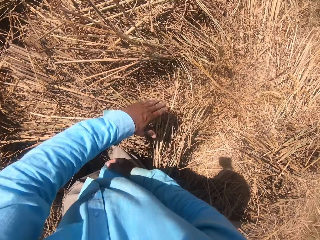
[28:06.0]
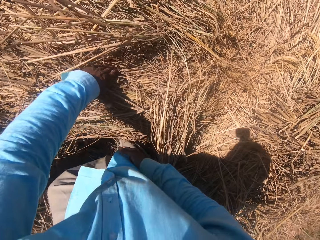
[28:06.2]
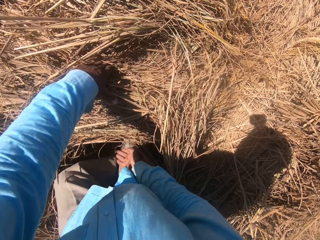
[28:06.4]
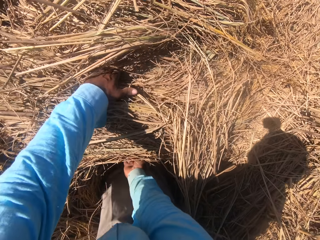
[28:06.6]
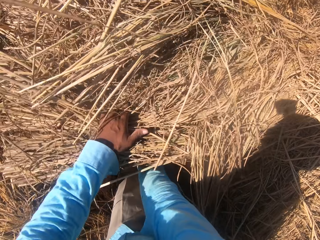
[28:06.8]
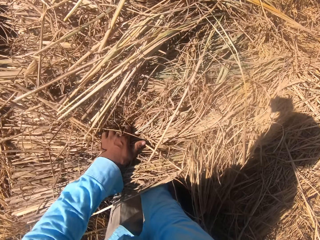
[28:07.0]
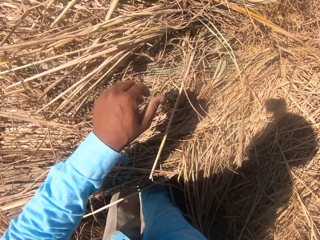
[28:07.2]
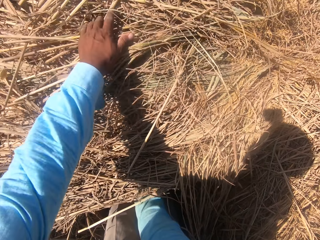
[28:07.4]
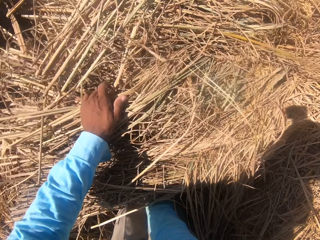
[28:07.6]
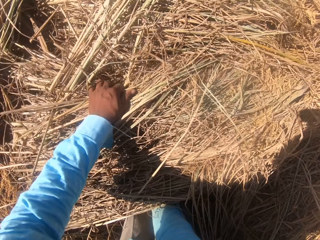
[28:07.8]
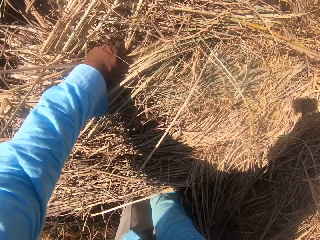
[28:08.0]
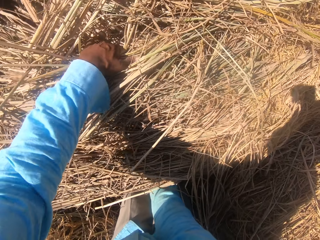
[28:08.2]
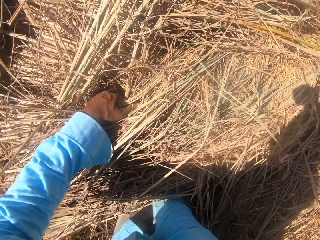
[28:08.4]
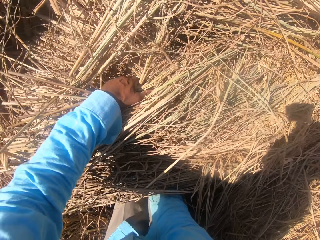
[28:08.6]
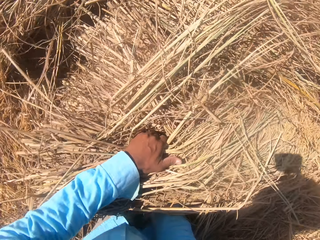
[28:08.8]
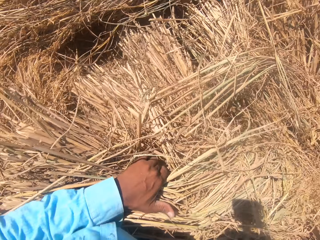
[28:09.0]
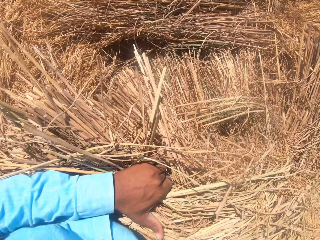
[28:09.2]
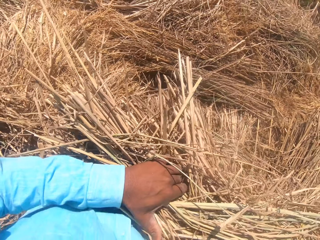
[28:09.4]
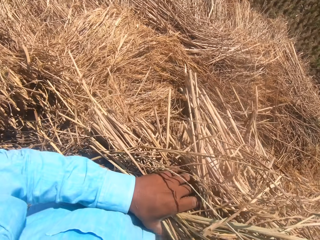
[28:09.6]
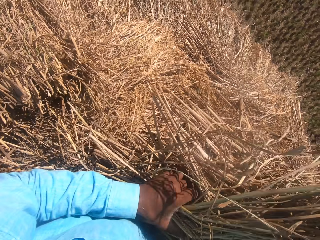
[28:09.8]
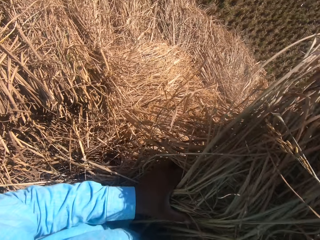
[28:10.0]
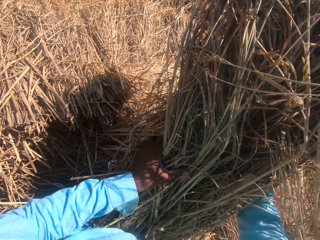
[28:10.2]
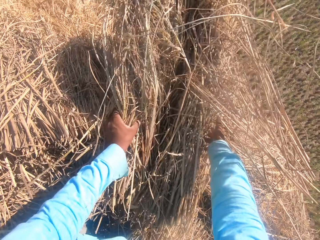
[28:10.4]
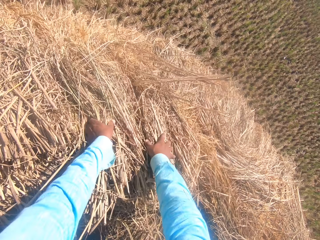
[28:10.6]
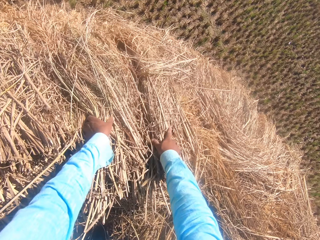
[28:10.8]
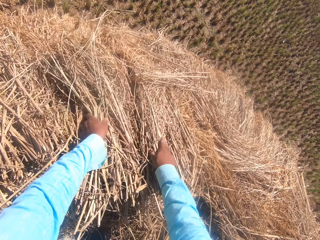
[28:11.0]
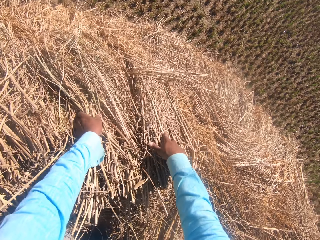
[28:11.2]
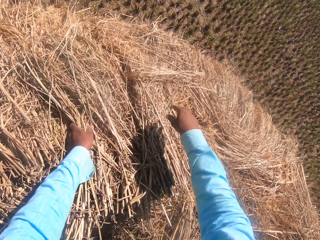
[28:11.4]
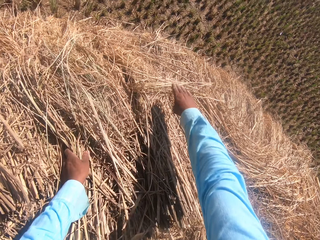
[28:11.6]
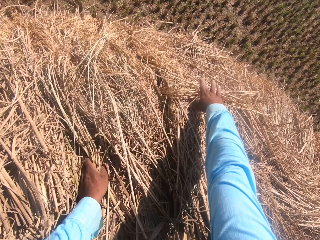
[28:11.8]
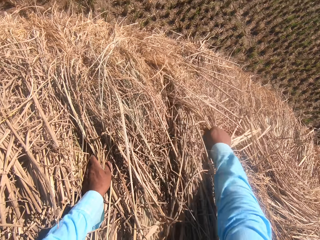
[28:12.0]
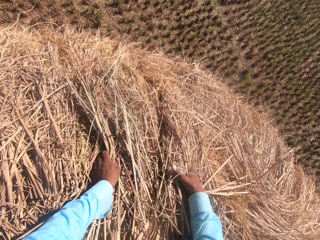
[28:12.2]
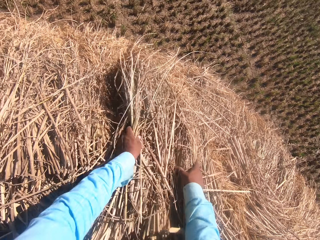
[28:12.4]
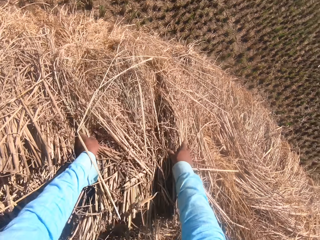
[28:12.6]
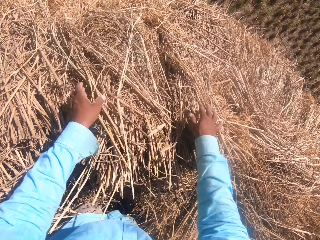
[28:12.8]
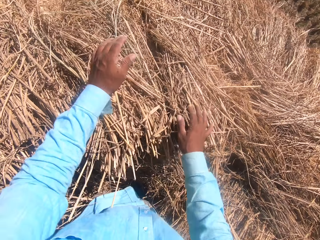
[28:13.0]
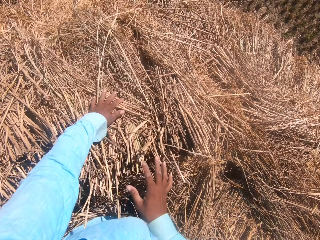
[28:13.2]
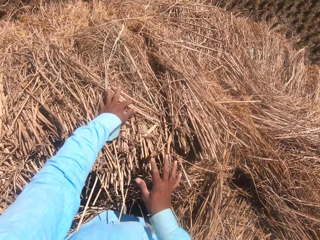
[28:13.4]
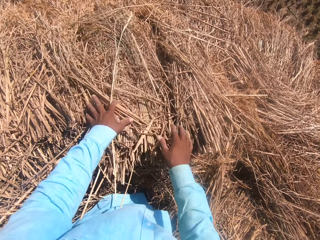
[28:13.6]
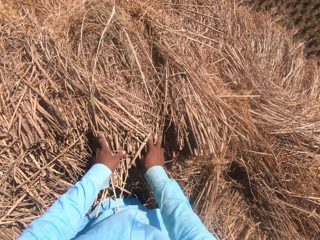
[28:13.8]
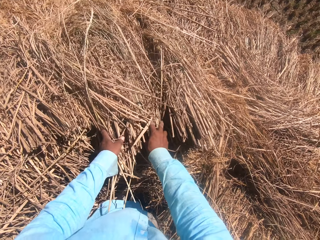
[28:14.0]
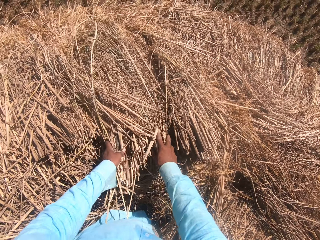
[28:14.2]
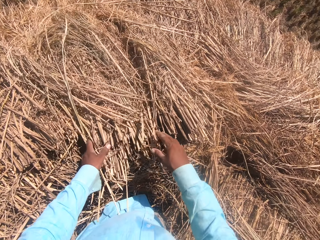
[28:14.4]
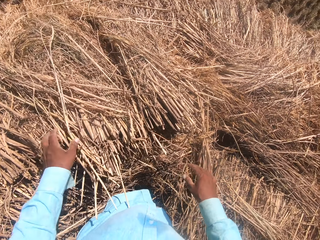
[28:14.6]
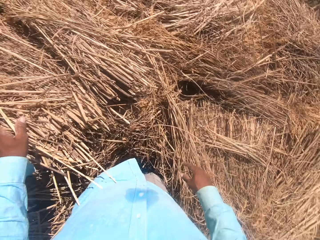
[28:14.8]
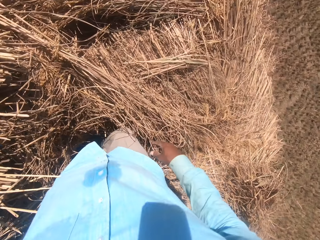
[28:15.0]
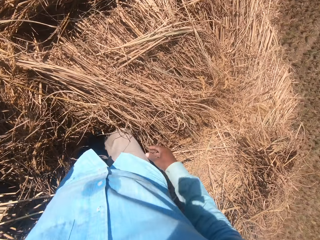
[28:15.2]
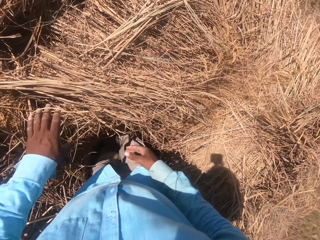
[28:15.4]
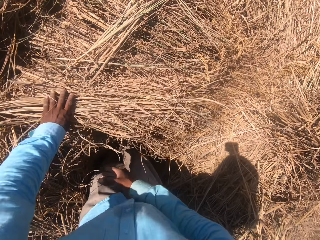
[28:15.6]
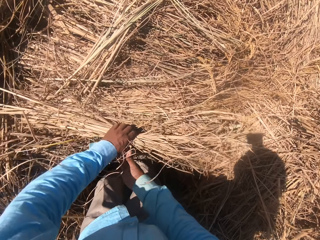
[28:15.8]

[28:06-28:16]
The camera wearer takes a roll of grass. They drop the roll of grass. They adjust the dry grass.

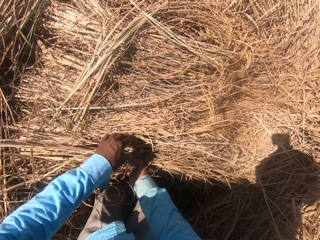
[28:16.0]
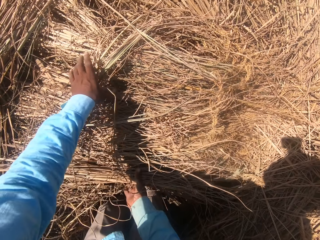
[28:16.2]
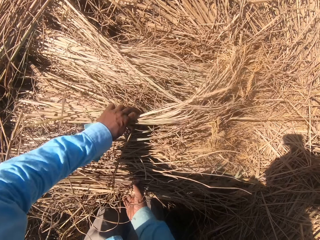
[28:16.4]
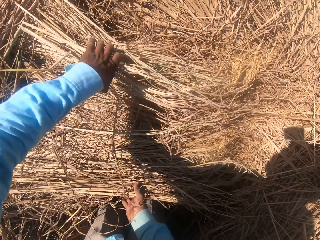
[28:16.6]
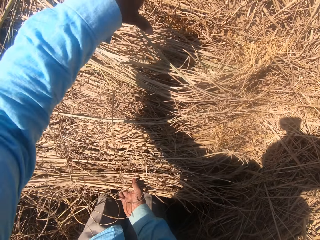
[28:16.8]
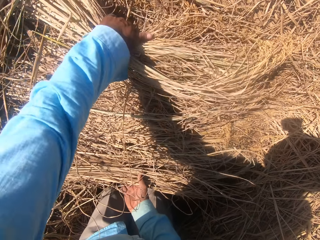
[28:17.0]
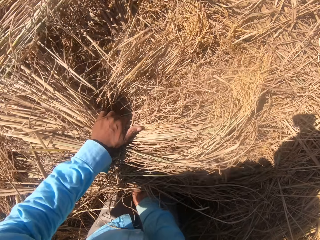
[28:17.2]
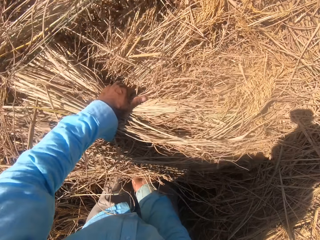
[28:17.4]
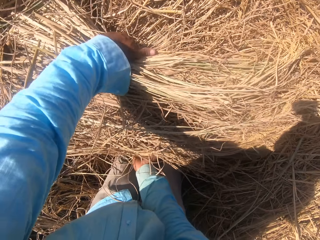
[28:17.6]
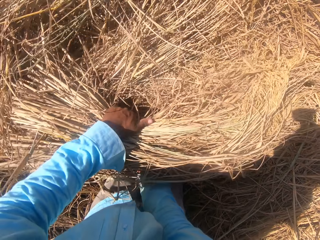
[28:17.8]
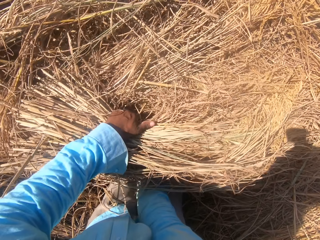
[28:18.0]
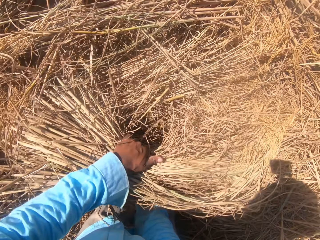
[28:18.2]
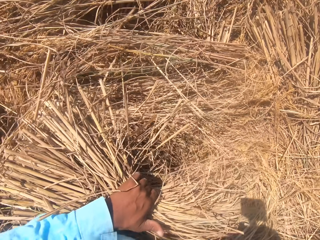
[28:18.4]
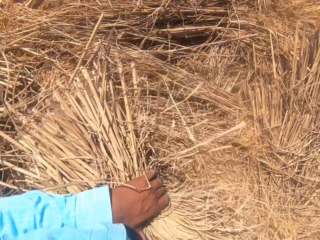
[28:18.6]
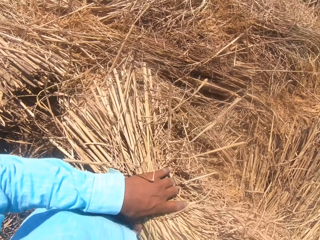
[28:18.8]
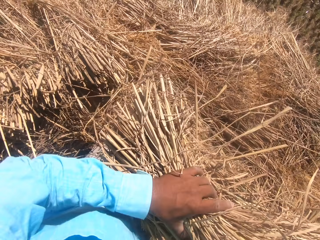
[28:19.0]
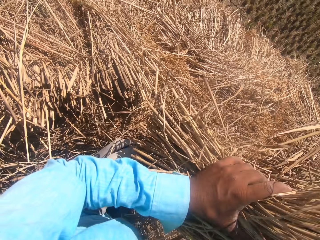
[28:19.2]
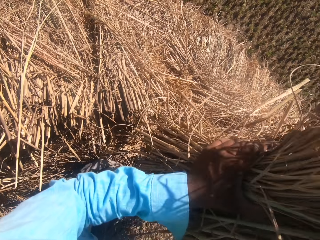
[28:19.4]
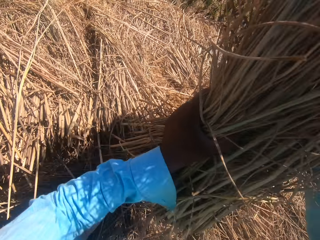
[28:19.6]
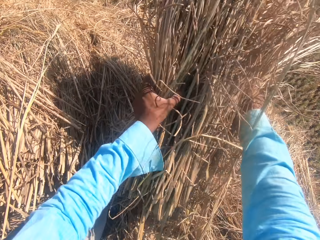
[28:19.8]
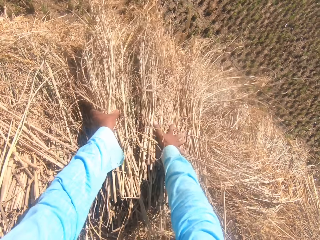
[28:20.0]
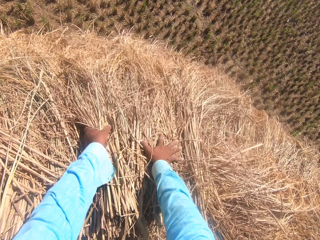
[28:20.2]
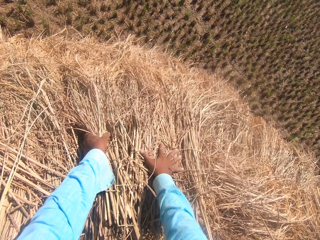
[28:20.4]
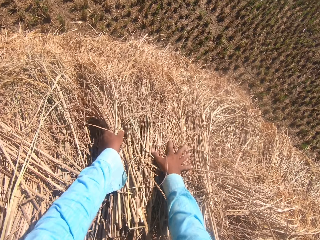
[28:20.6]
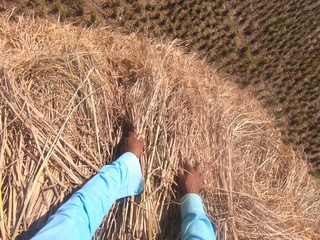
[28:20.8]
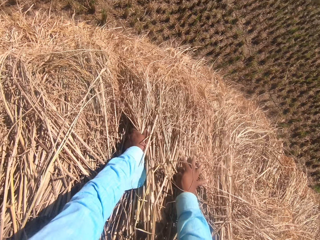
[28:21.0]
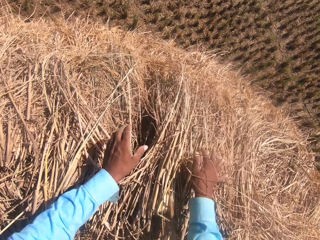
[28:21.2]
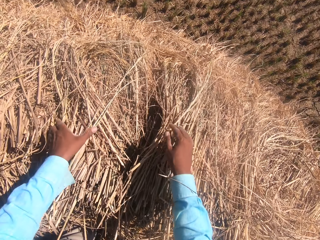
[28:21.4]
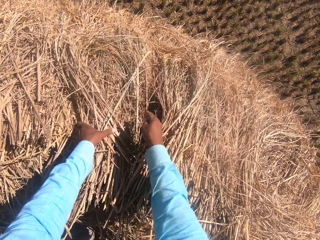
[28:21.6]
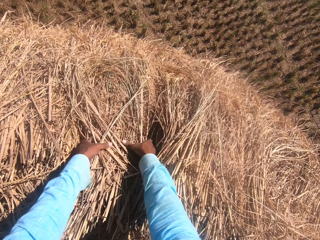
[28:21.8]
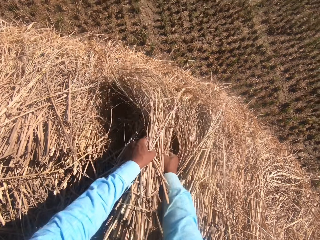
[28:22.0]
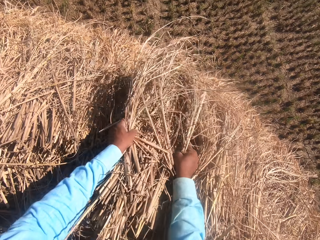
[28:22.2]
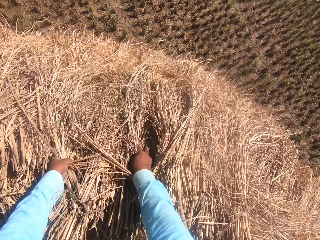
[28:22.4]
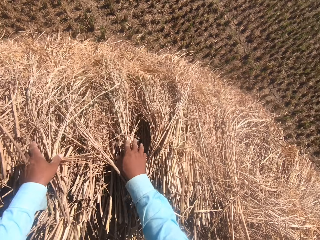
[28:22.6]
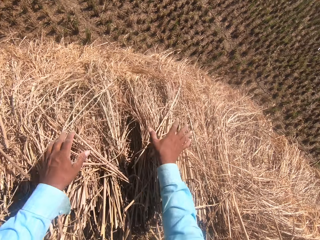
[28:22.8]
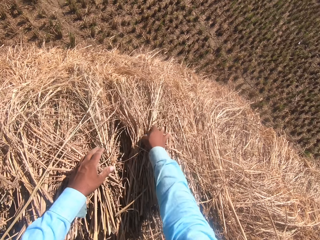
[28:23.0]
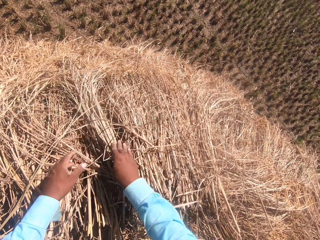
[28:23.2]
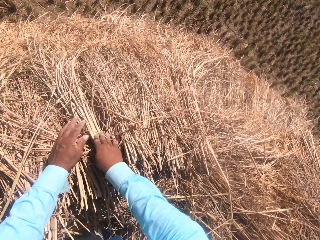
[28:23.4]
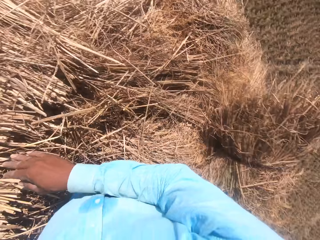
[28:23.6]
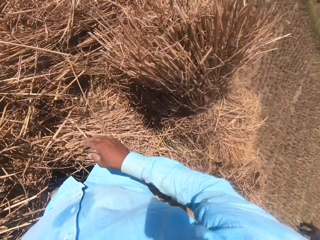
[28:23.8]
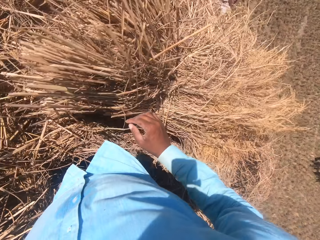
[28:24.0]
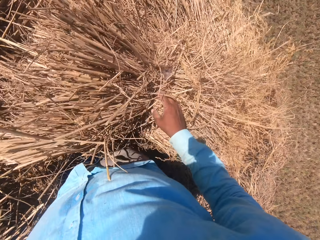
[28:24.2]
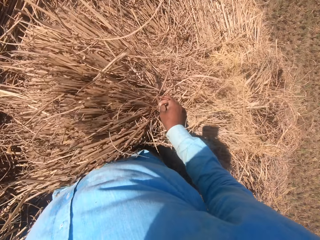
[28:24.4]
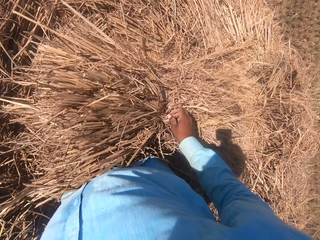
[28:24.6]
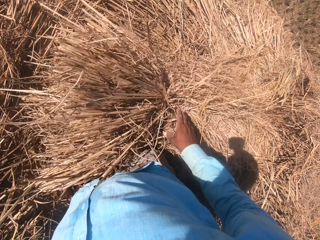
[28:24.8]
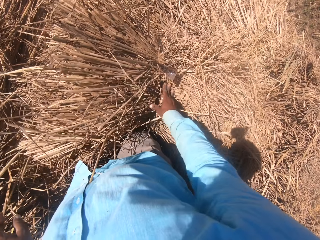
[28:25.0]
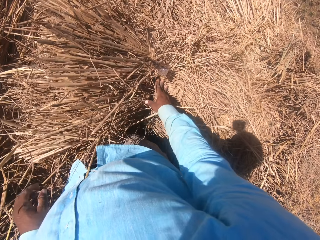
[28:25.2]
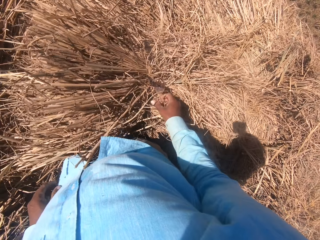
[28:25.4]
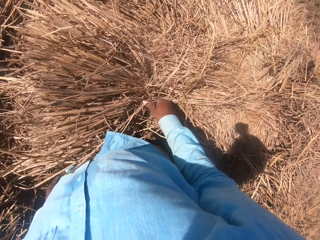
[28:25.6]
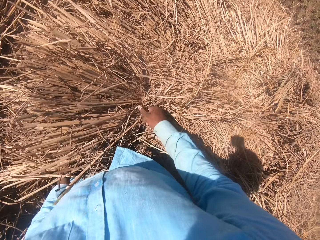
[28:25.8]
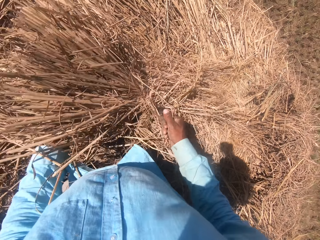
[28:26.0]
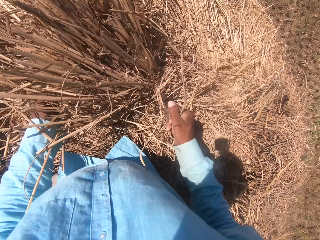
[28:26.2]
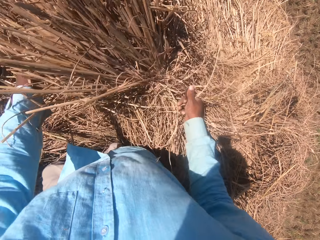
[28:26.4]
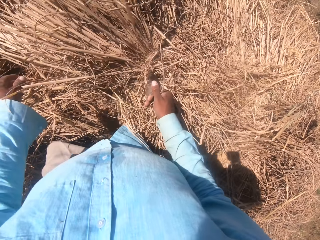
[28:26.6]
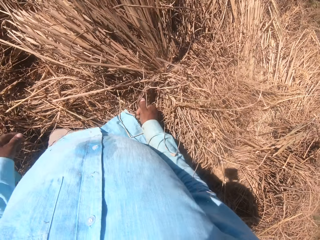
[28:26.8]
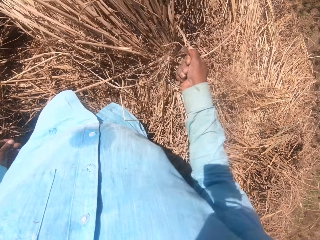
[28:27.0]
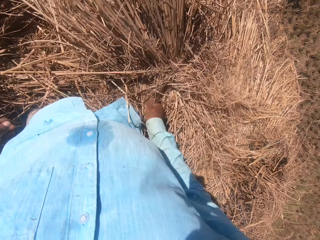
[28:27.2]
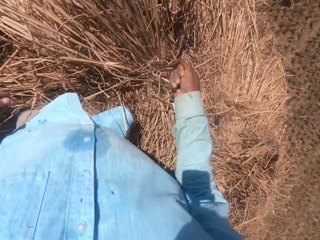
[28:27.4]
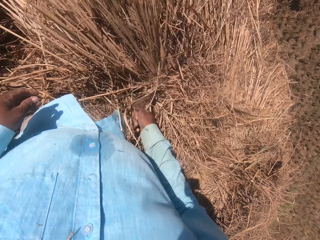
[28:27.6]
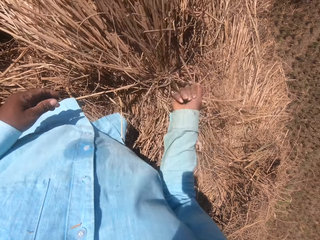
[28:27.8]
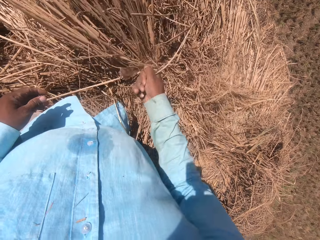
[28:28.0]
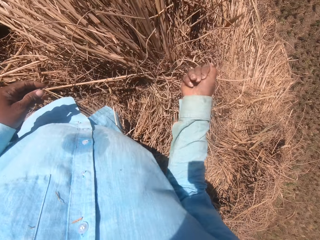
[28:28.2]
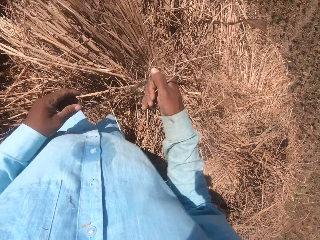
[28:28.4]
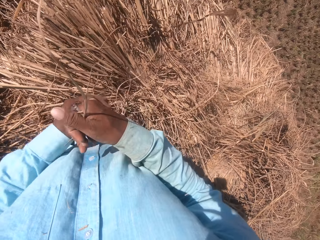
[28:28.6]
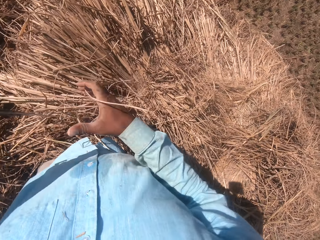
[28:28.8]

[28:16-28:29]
The camera wearer takes a roll of grass. He drops the roll of grass. He adjusts the dry grass. He loosens the rope on the straw grass with his right hand.
